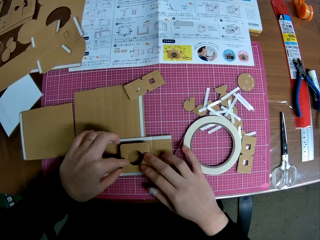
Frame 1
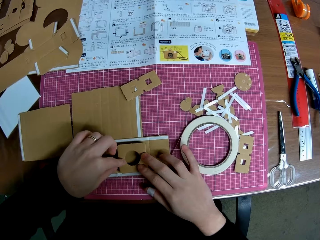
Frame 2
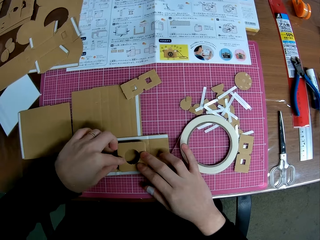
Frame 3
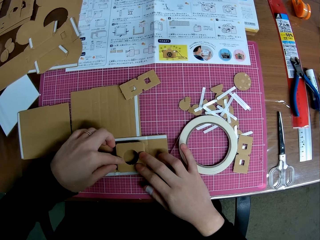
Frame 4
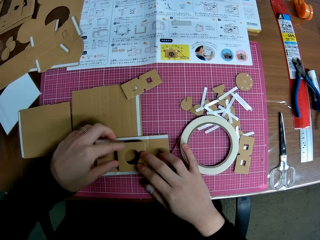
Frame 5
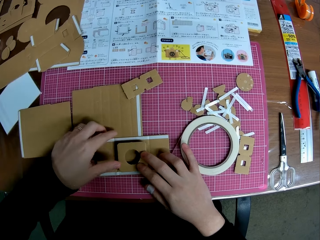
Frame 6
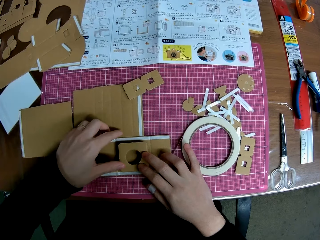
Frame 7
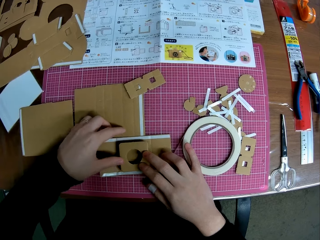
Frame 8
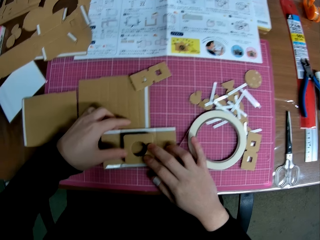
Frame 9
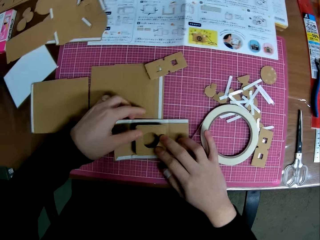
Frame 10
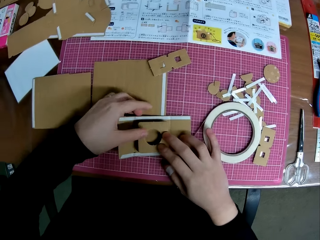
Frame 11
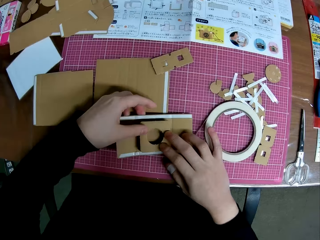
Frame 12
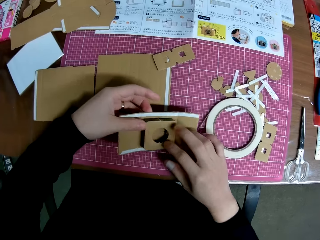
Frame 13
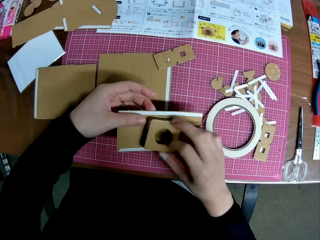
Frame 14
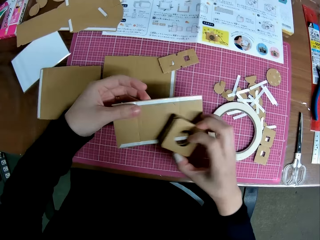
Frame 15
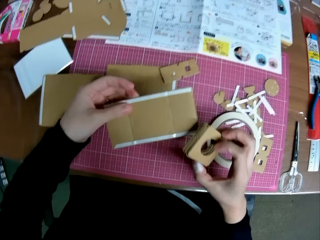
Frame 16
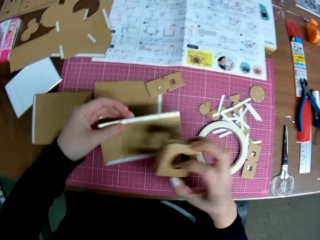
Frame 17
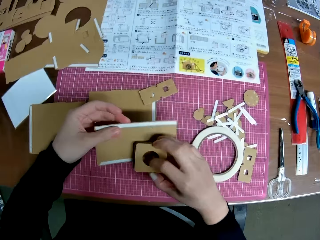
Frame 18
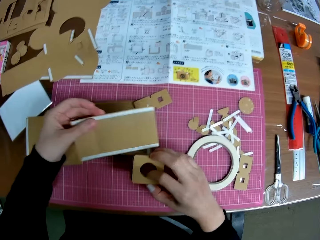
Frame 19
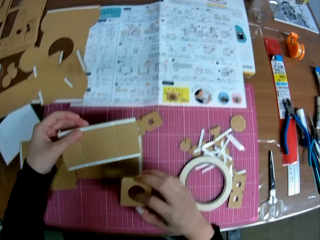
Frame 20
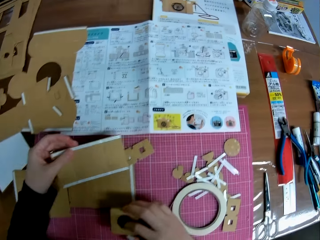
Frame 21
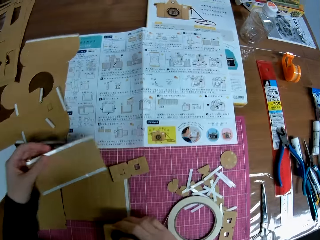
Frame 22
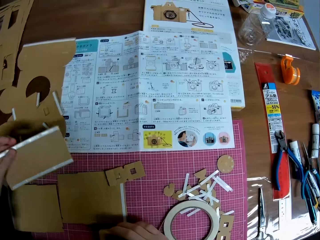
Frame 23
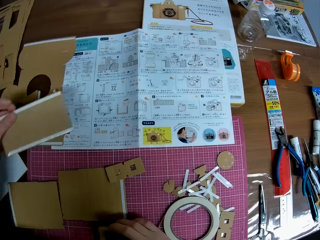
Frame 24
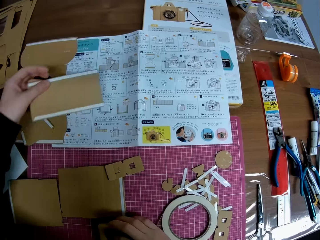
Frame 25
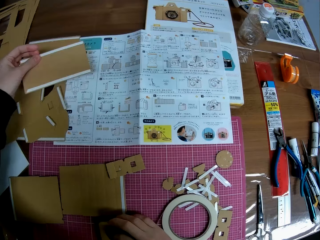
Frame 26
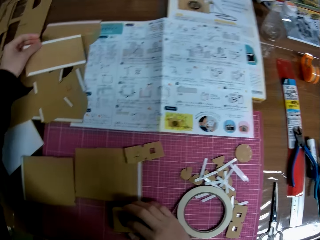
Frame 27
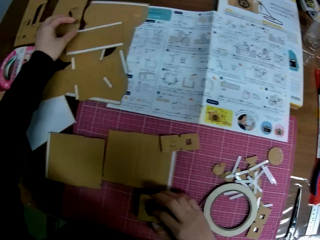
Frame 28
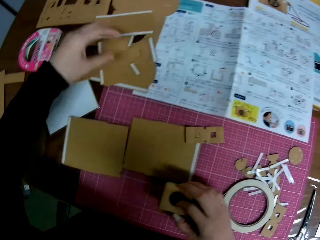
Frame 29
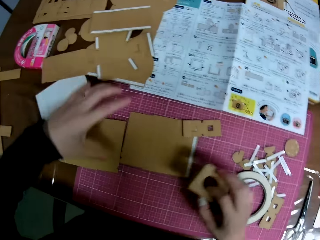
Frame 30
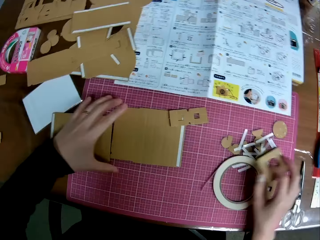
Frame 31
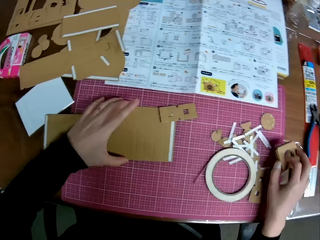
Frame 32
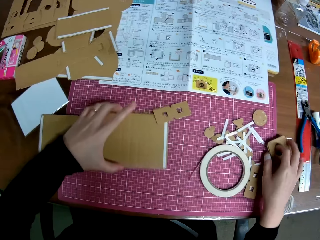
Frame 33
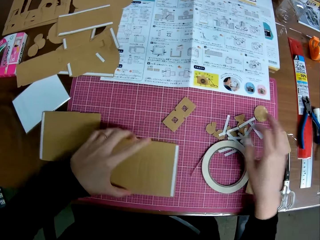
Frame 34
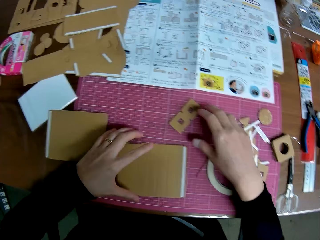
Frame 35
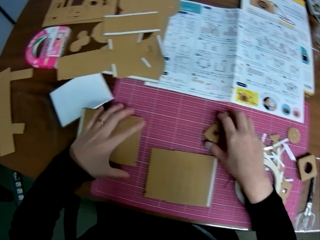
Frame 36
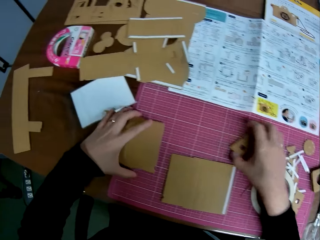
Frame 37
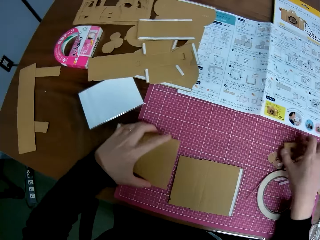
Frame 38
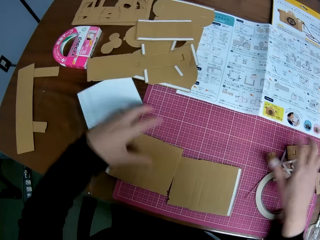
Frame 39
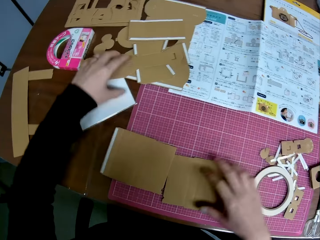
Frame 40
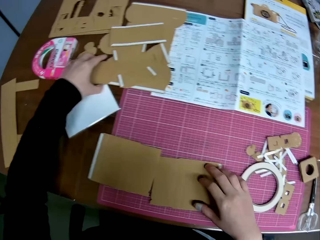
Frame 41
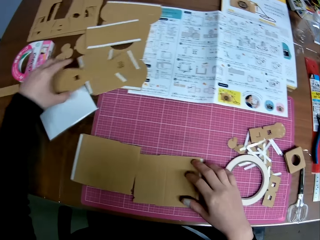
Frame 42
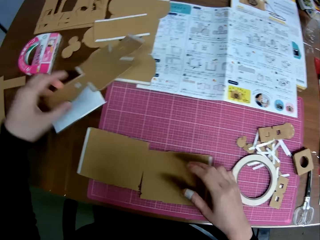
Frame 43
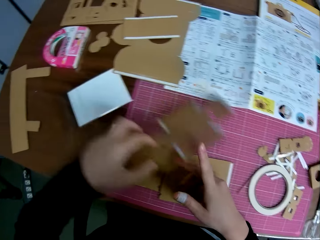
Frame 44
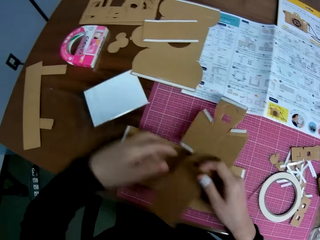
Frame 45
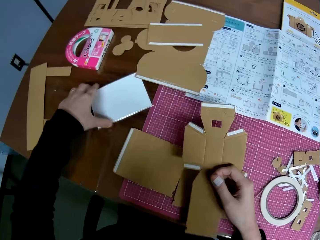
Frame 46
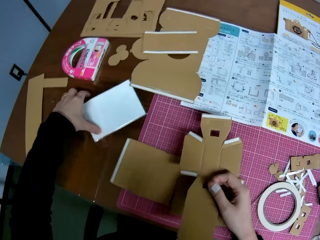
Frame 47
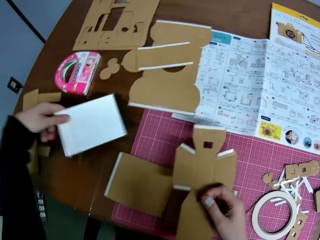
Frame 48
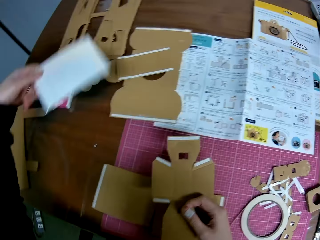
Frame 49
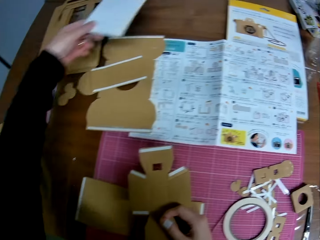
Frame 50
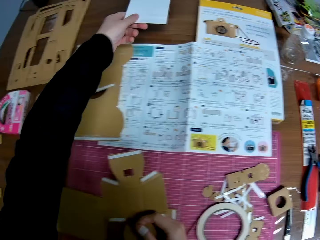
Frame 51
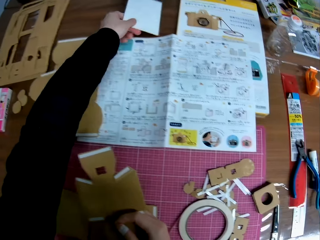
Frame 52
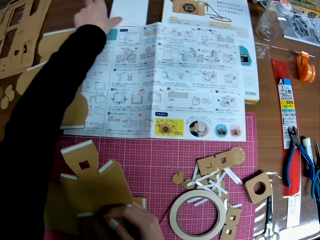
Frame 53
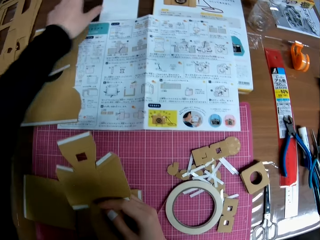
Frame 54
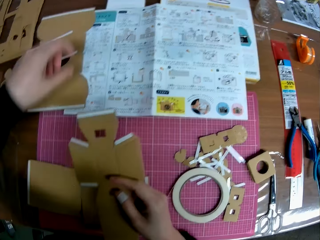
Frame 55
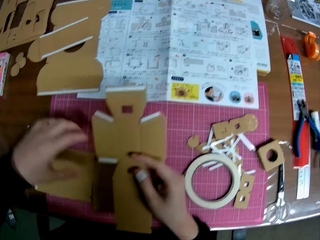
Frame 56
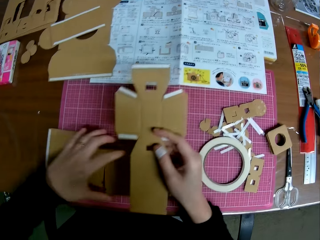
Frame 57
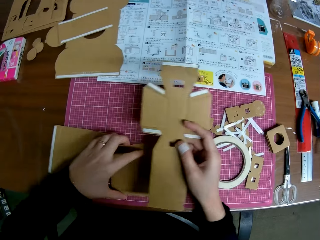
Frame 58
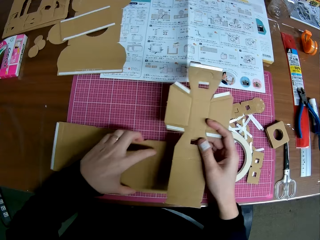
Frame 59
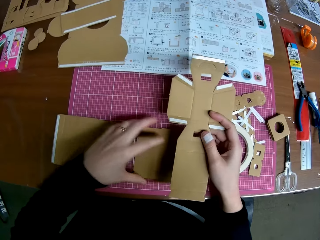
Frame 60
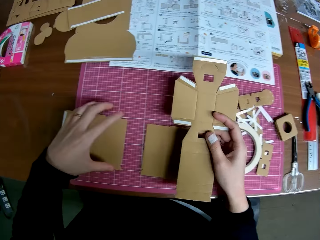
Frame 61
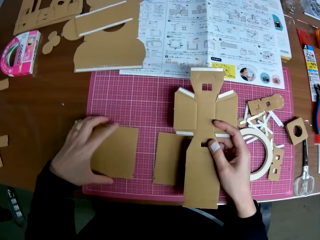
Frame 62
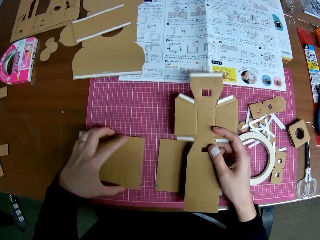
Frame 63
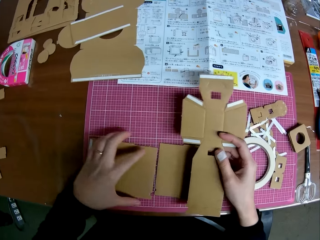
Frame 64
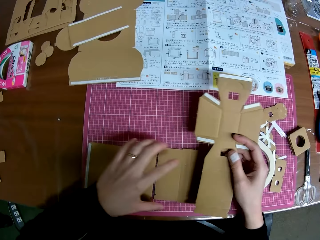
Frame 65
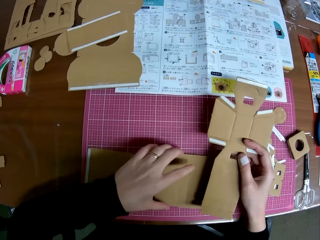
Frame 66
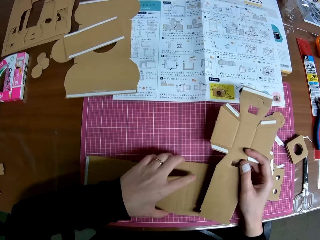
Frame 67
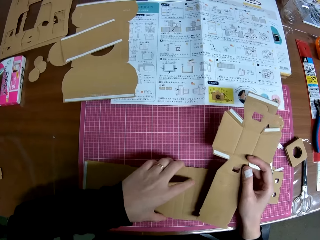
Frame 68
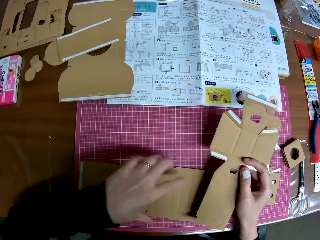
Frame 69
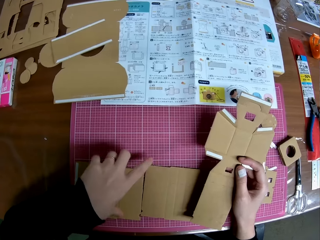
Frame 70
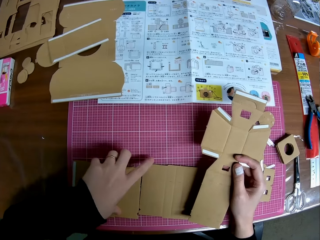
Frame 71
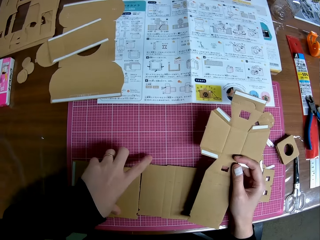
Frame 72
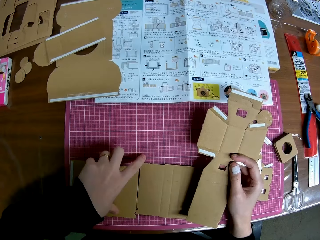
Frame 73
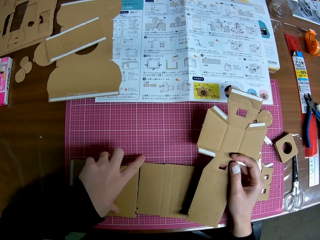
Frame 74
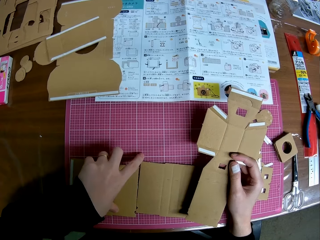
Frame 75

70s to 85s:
The camera wearer presses the other pieces in her hand on the big piece. She separates the big piece from the other pieces. She moves the big piece to another side on the table. She puts down a cardboard craft. She drops the small pieces in her hands on the cutting mat. She picks up the cardboard craft. She moves other pieces on the mat around. She drops the cardboard craft. She picks up a cross shaped piece from the table. She exchanges the hand holding the cardboard craft. She moves a notepad to another side of the table. She picks up the craft material and puts down the craft material. She aligns two pieces side by side on the cutting mat. She moves the cardboard craft on the table.

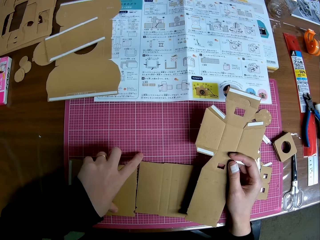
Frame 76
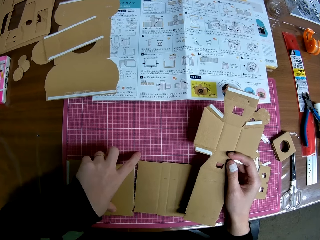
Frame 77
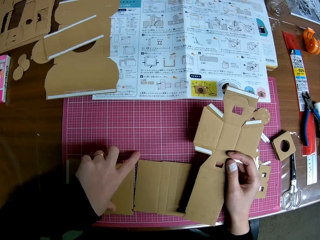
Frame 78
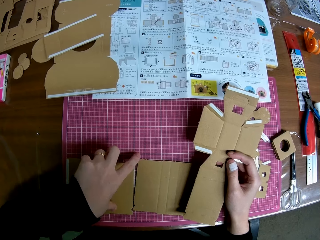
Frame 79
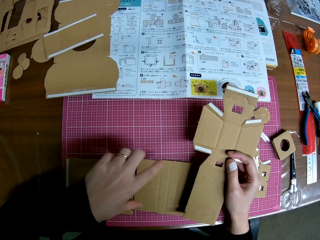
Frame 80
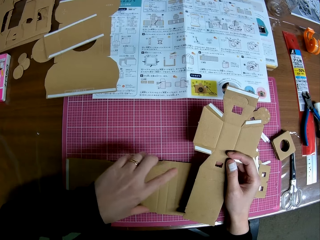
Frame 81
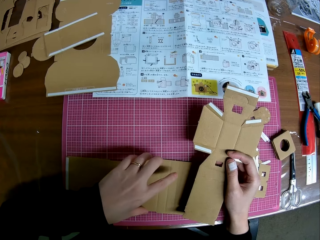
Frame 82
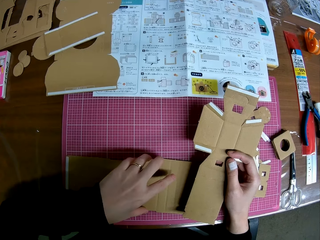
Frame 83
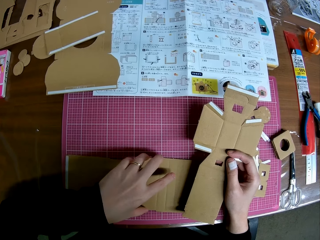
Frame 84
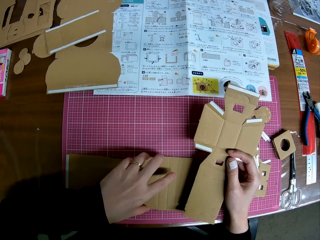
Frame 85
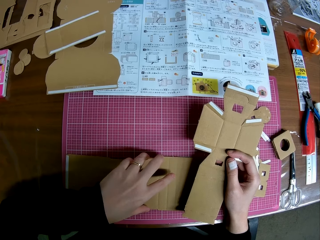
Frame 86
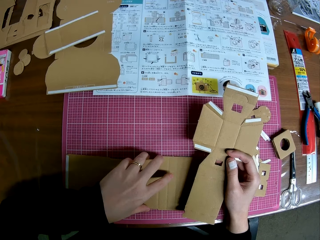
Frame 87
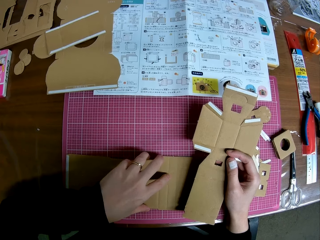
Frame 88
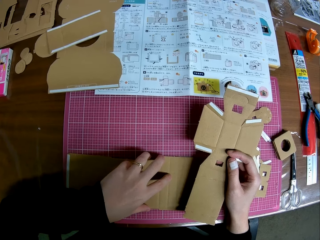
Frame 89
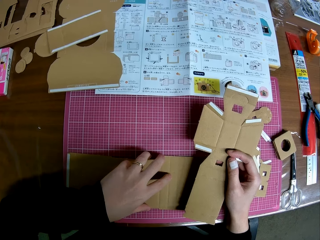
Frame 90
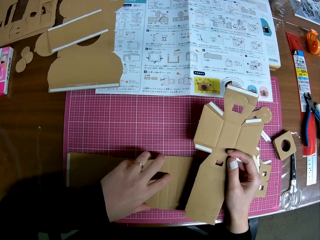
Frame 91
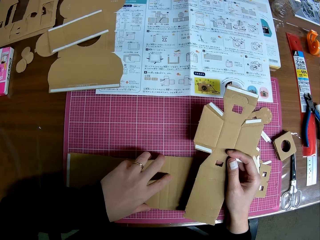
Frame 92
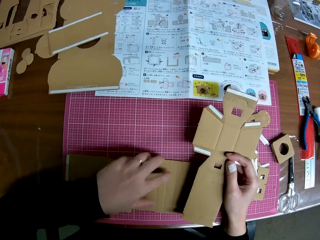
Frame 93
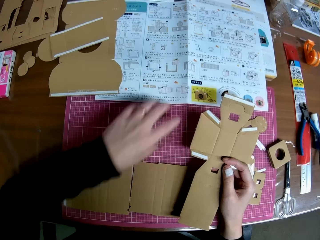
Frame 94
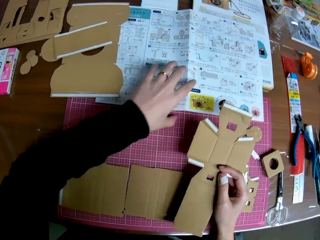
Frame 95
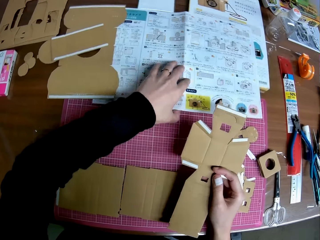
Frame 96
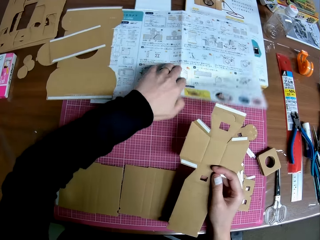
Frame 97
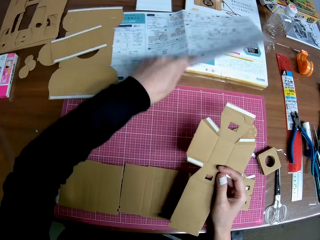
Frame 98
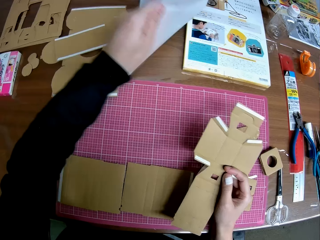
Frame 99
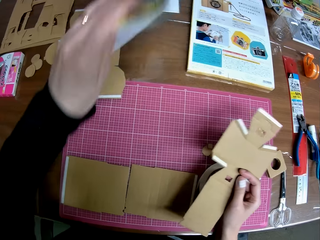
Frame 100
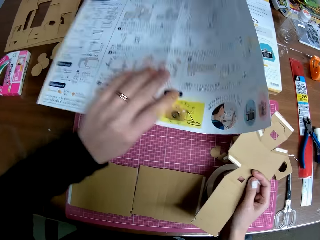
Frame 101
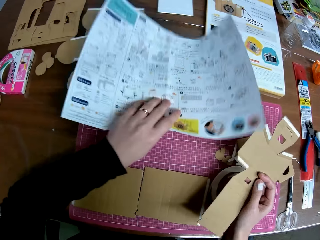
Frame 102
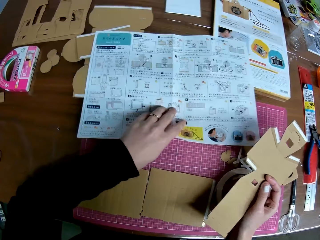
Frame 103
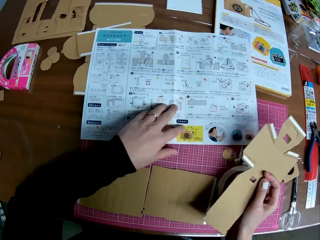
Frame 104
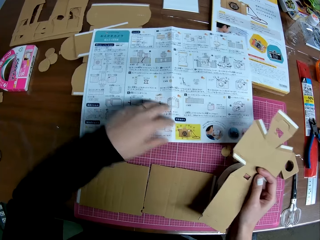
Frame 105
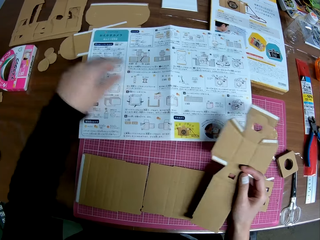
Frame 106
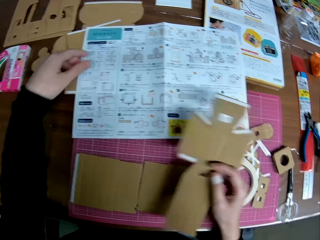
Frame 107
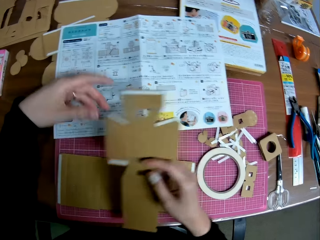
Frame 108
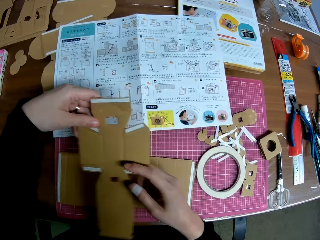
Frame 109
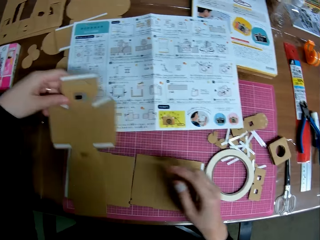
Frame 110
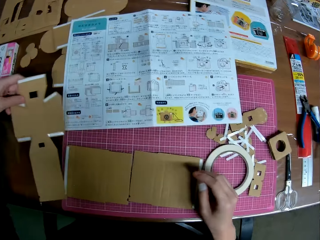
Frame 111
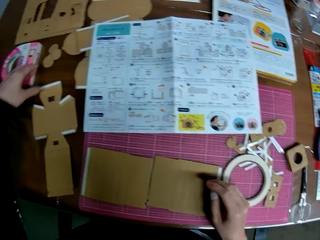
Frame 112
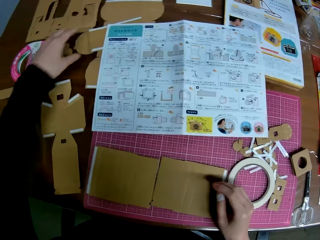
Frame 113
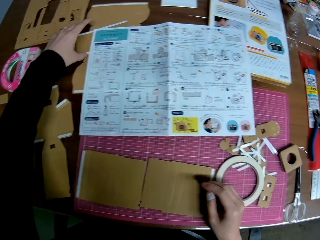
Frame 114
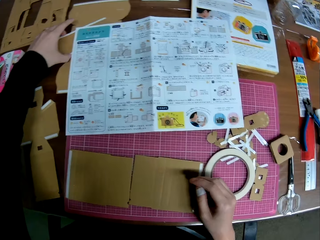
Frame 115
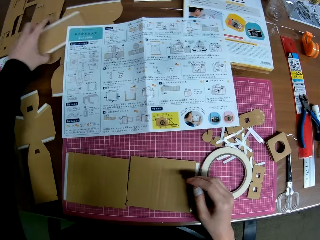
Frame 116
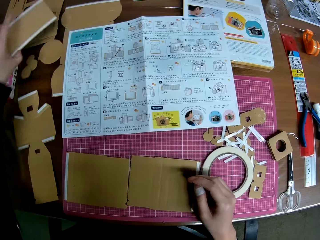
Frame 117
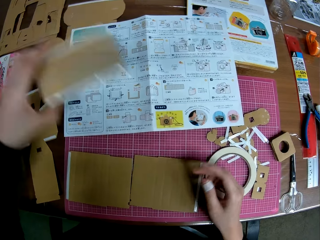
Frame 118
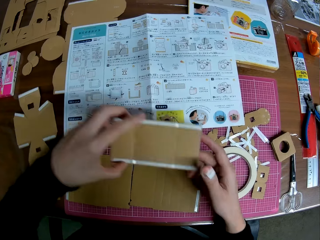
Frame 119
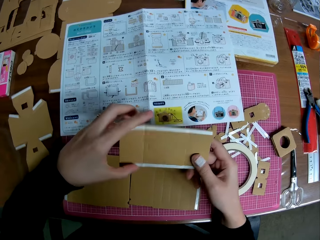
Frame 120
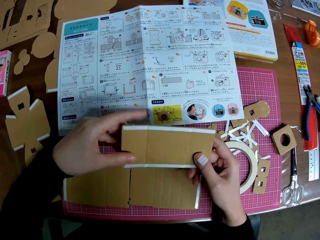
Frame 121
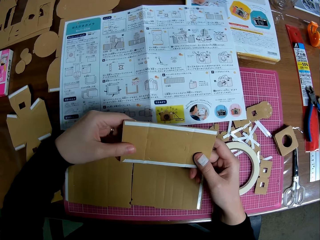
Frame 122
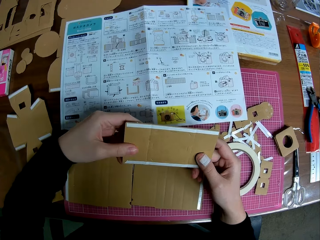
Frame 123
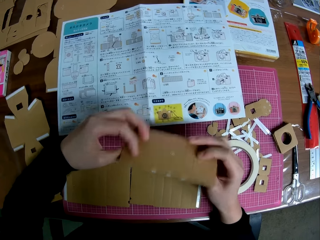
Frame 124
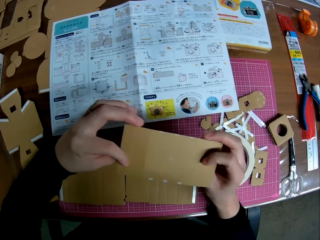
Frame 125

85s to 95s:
The camera wearer moves a blueprint closer to her. They pick up the manual and put down the manual. They drop the cross shaped piece on the table. They exchange the hand holding the cardboard craft. They pick up the big piece from the table again. They hold the cardboard craft with hands. They flip the big piece upside down.
